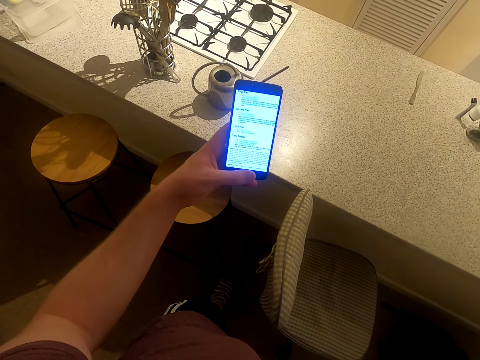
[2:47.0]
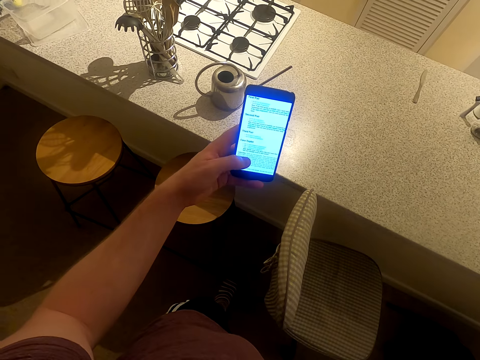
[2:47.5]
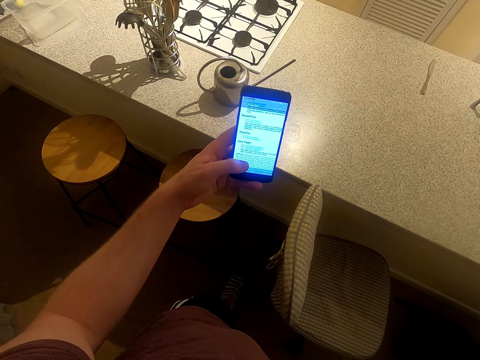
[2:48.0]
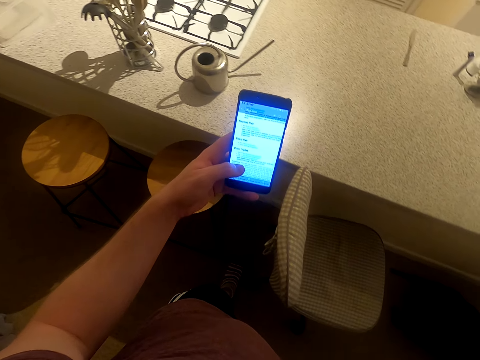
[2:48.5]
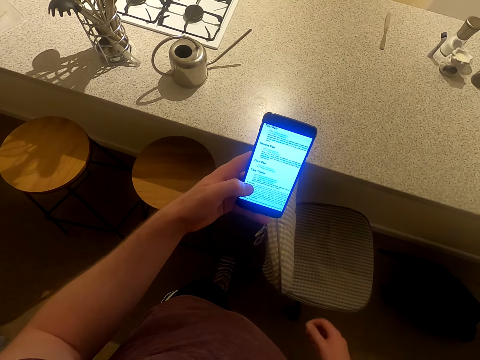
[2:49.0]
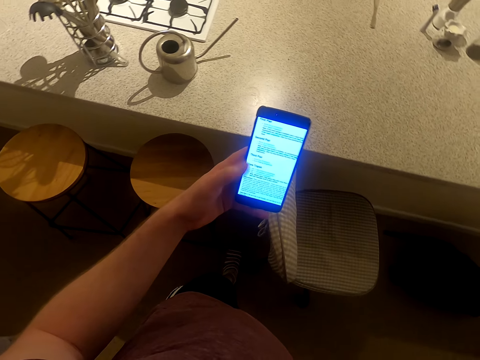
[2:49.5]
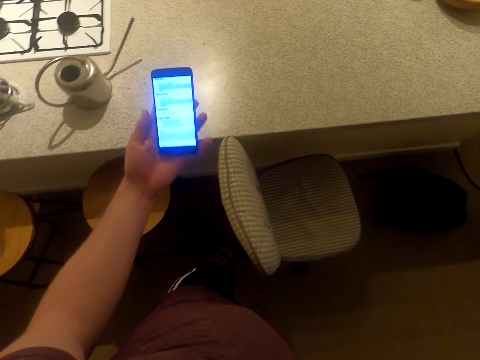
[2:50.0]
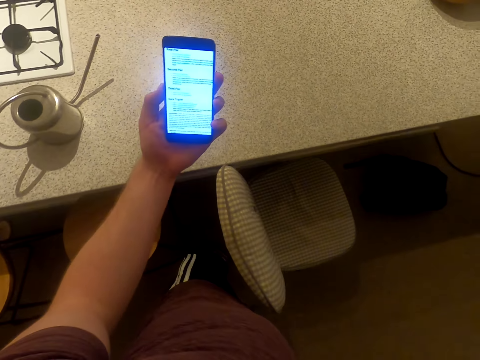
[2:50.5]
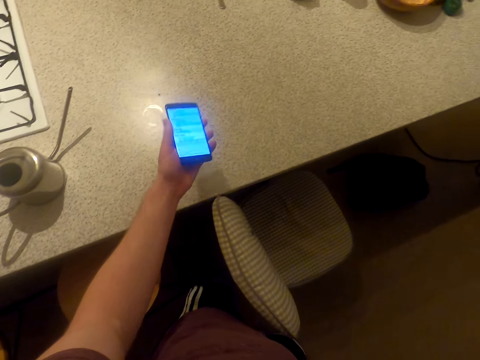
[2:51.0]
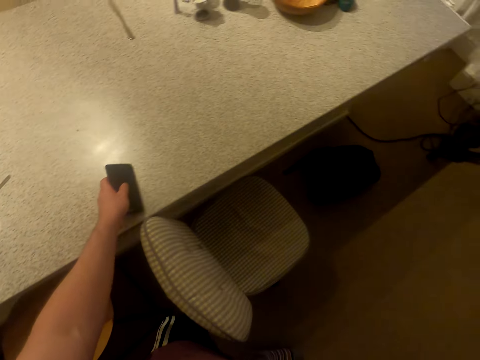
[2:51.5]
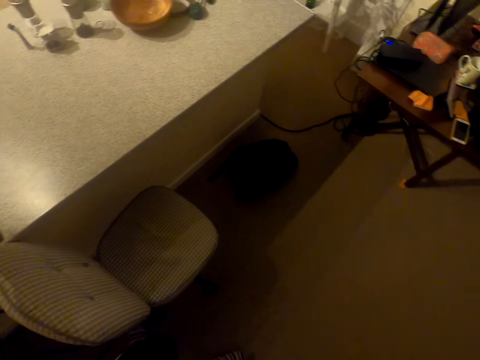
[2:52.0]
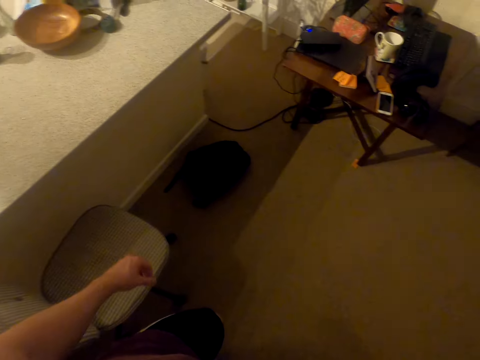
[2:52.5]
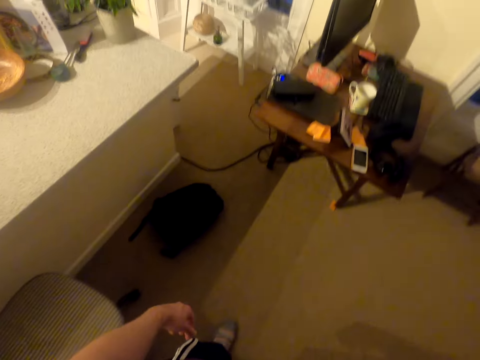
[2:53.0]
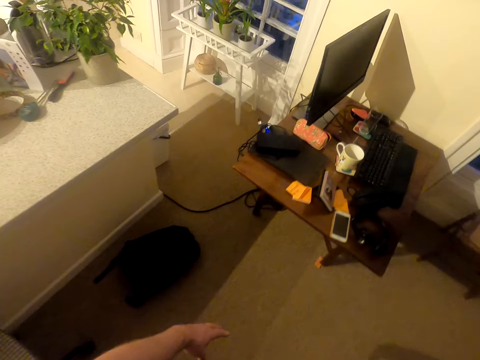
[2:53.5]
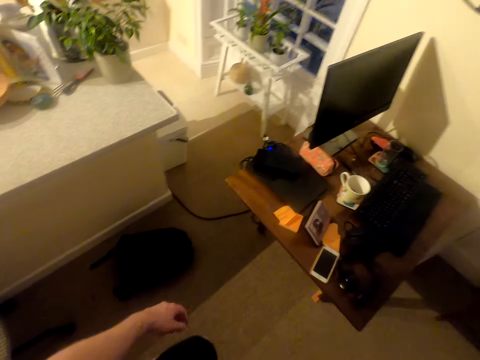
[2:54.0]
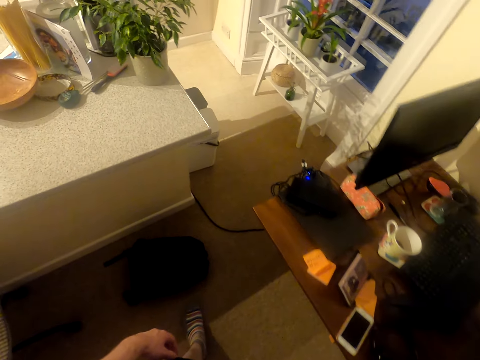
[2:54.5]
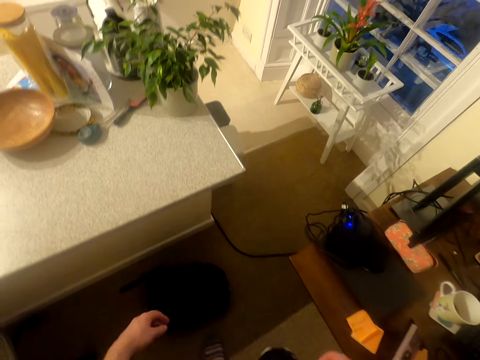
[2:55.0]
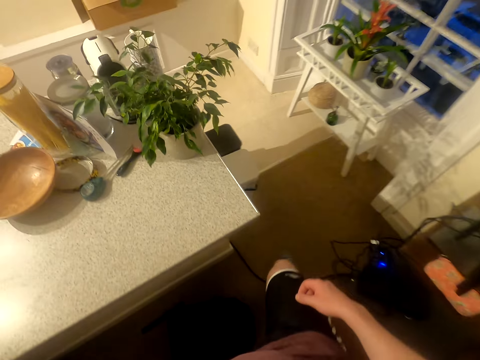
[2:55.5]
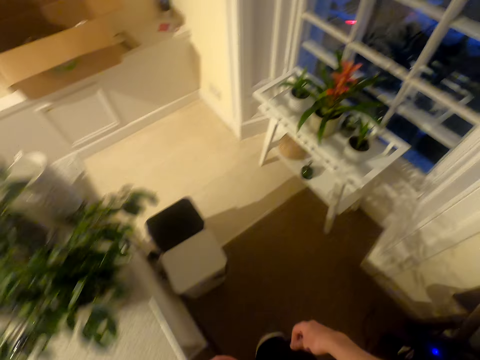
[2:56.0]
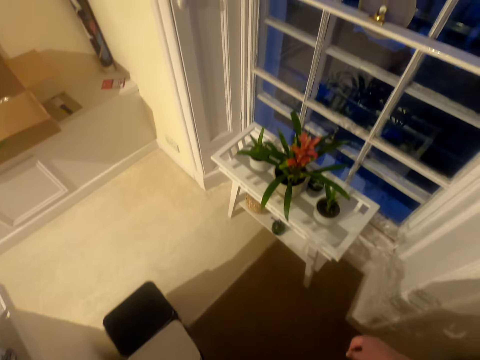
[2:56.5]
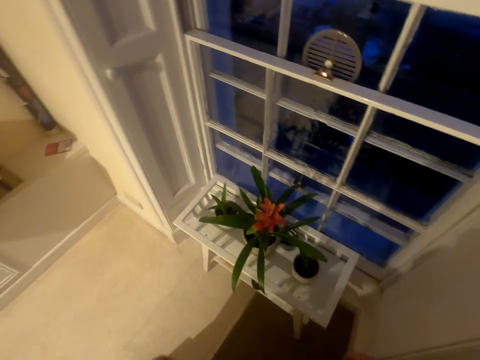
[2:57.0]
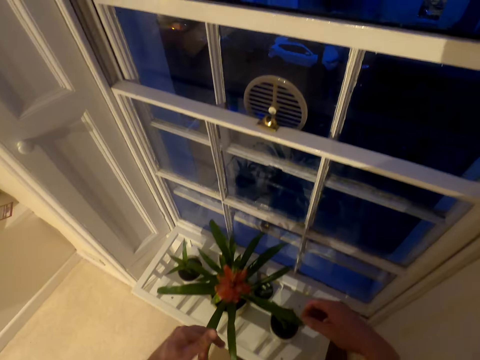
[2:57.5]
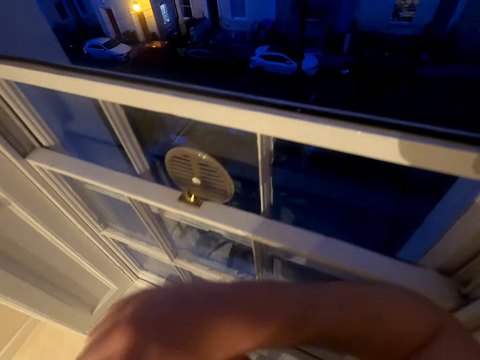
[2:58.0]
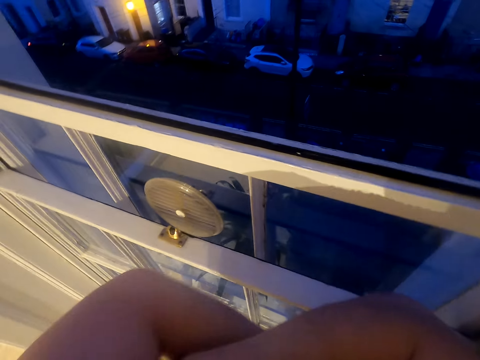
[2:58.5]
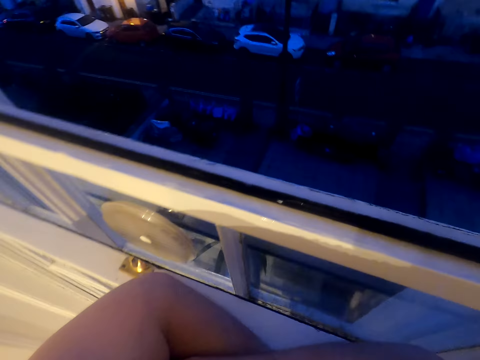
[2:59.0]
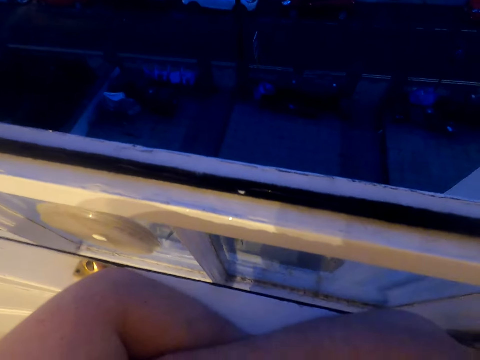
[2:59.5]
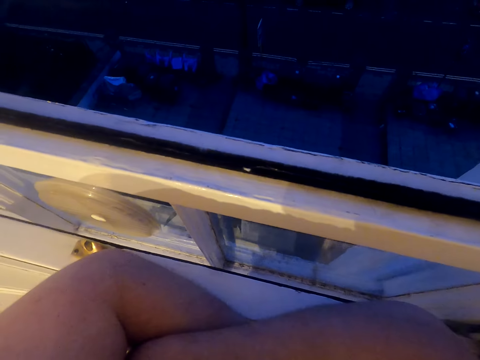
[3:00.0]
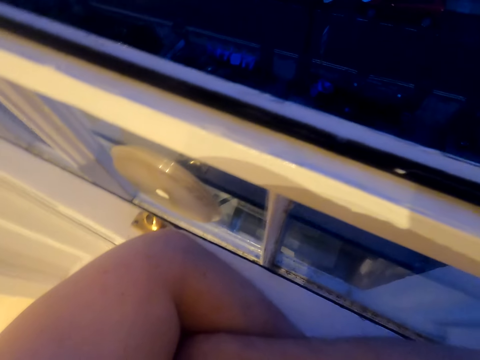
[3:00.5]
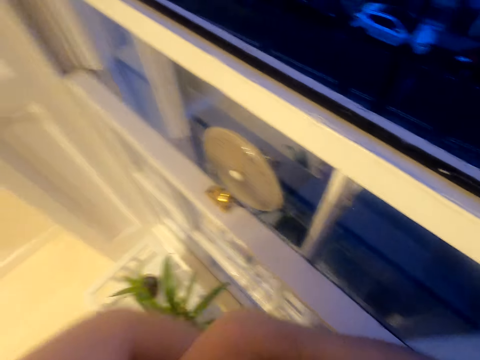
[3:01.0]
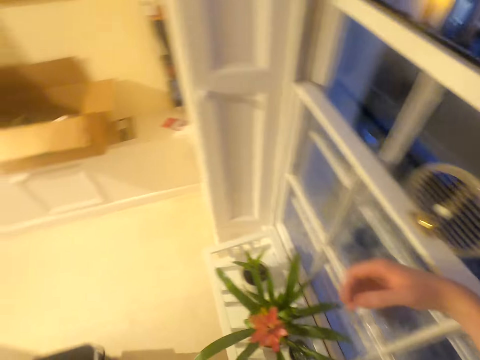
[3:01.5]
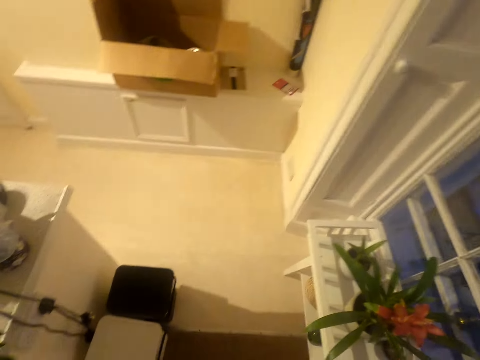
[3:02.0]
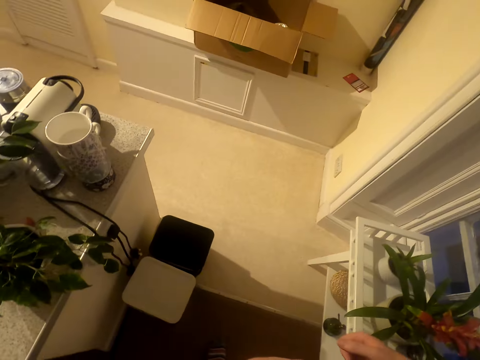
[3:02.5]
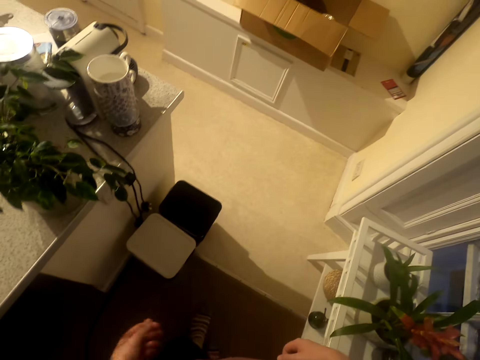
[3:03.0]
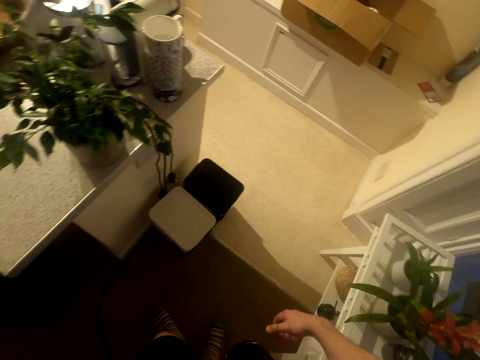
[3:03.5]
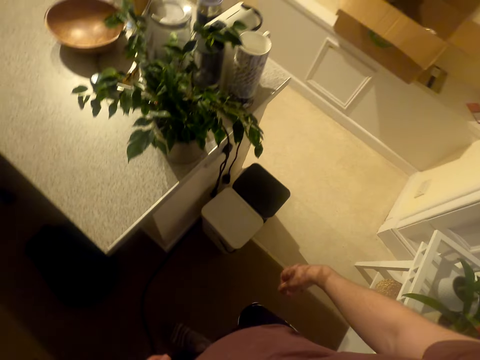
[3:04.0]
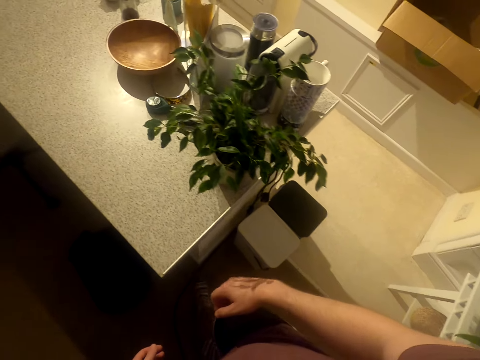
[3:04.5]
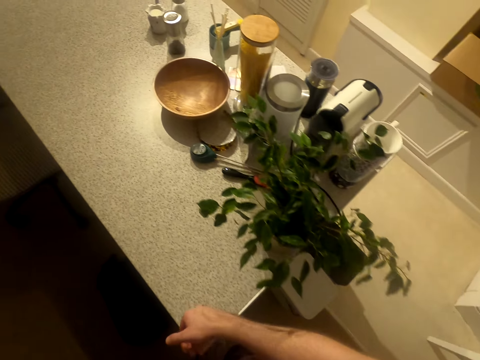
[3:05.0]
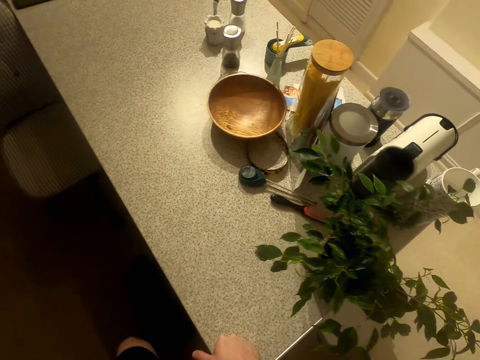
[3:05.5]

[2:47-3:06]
The camera wearer dials the mobile phone. They put the mobile phone on the counter. They walk to the window. They lean on the window. They stand next to the window. They look outside the window. They walk around.

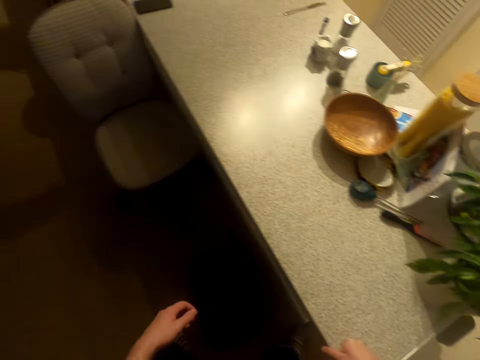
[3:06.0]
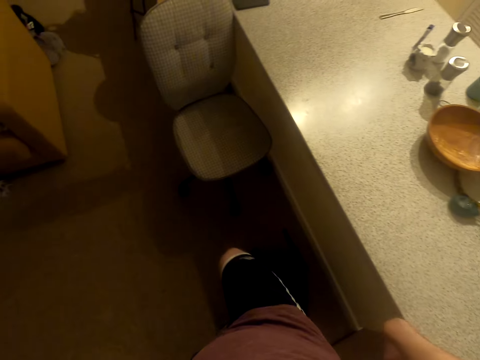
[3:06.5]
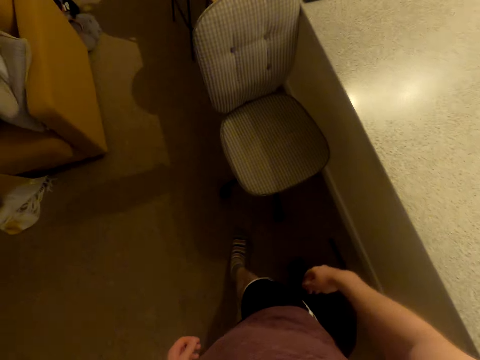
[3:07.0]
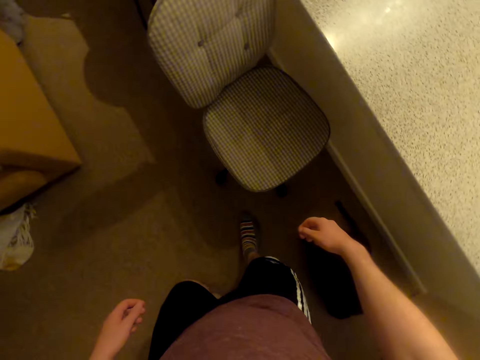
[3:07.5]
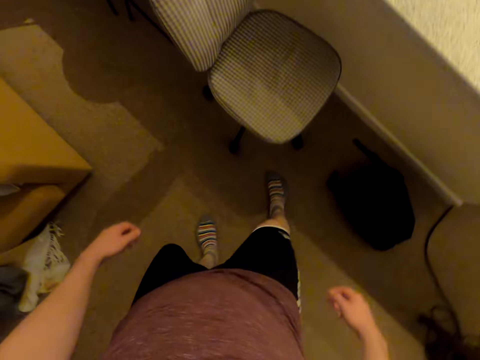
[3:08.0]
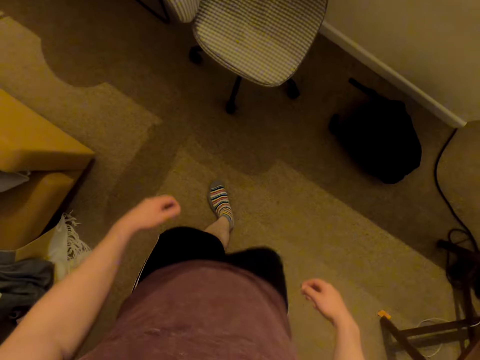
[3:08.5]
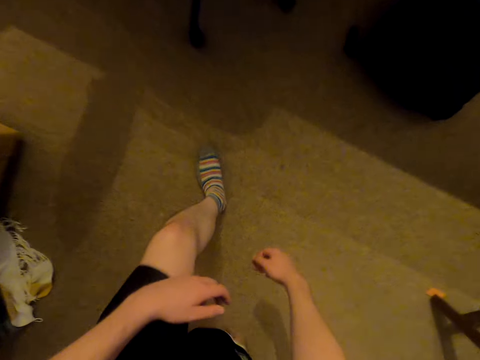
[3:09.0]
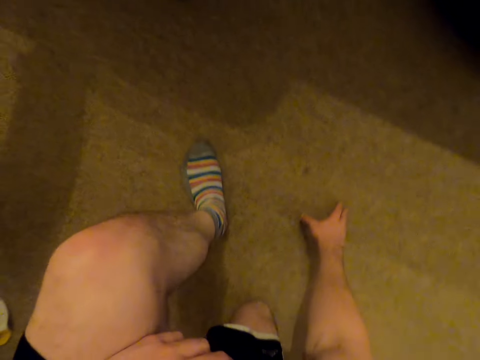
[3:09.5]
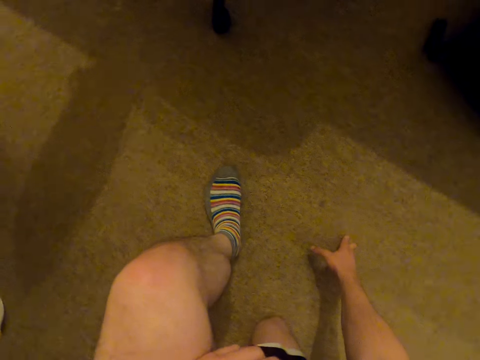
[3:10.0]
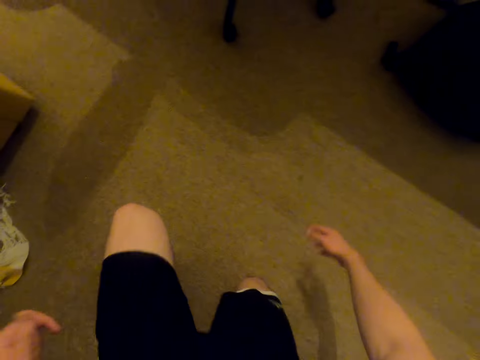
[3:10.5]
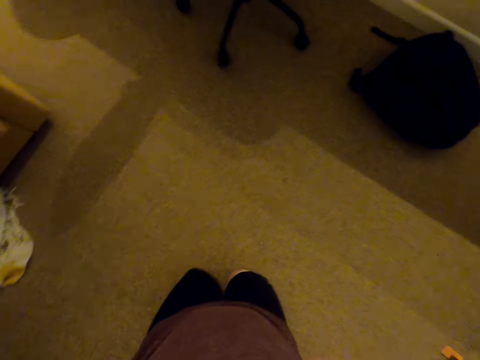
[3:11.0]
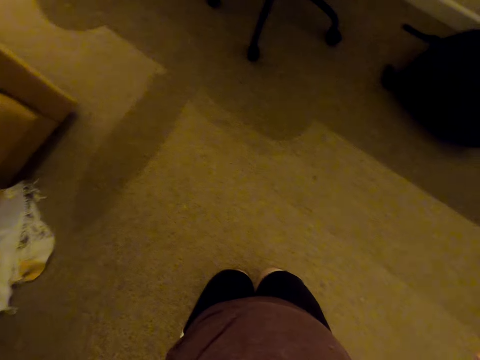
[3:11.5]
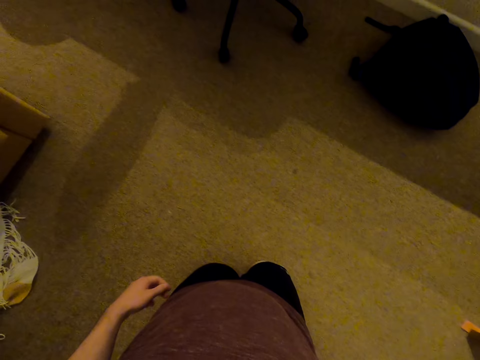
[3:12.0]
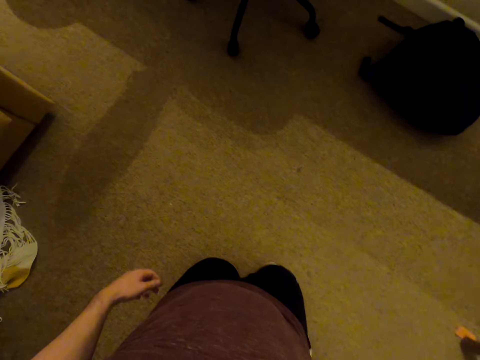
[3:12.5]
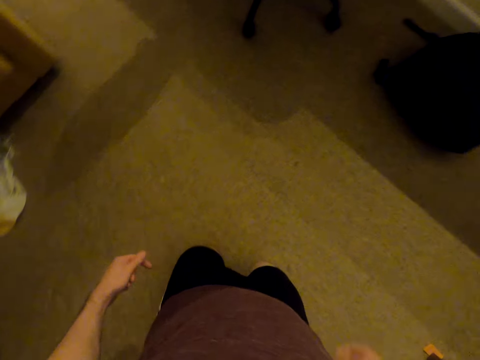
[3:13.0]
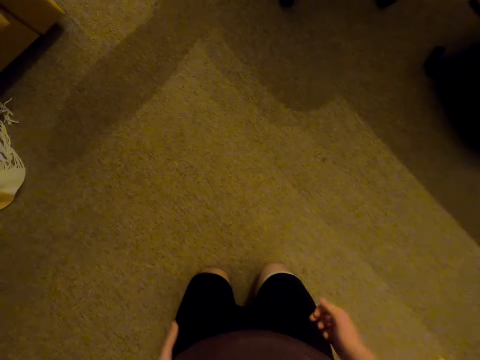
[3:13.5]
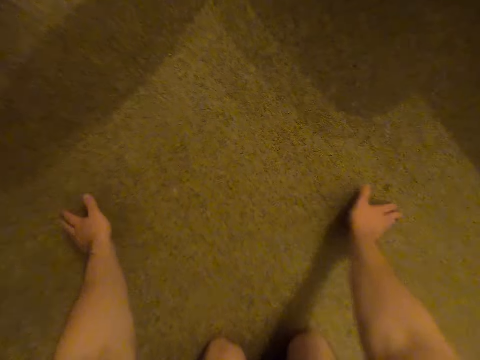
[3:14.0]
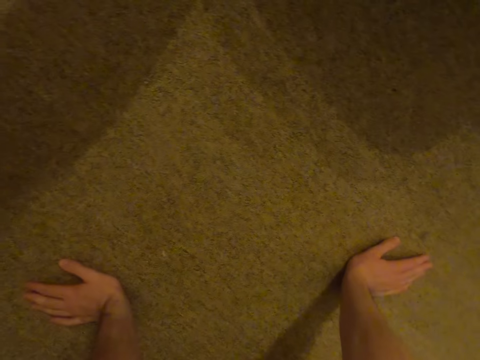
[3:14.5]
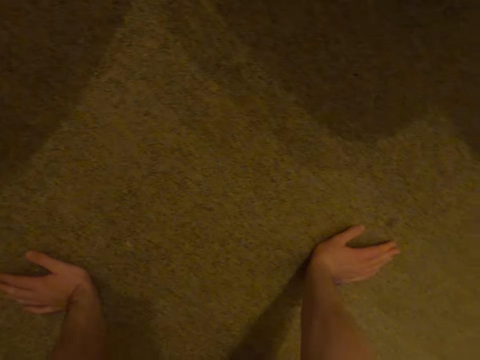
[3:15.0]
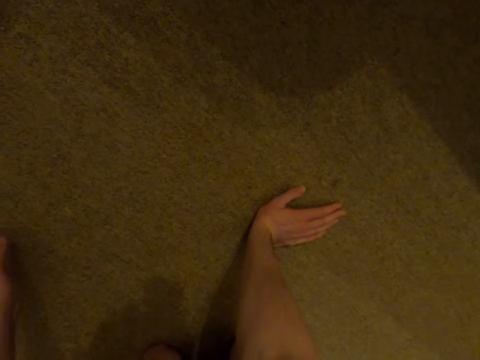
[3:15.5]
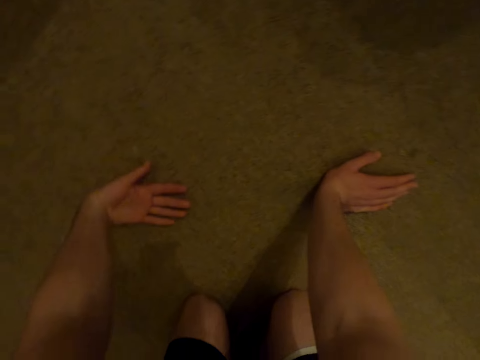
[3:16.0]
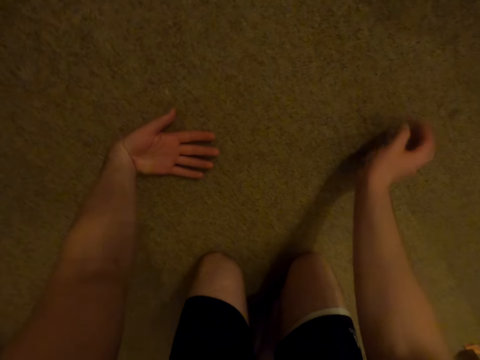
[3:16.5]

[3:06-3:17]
The camera wearer kneels down. They squat on the floor. They look around.
